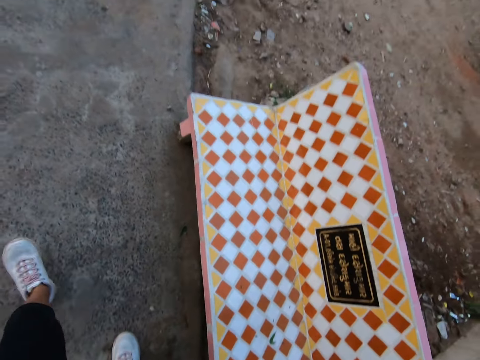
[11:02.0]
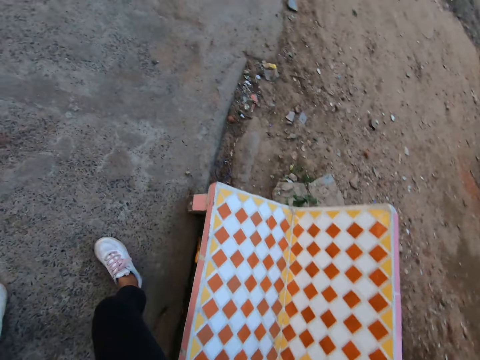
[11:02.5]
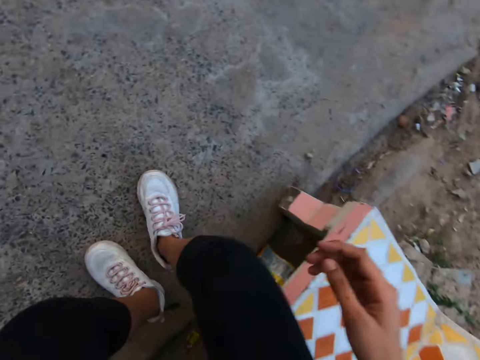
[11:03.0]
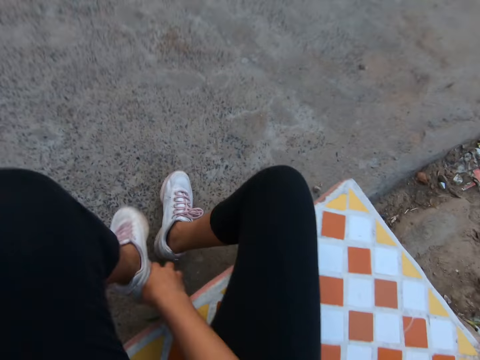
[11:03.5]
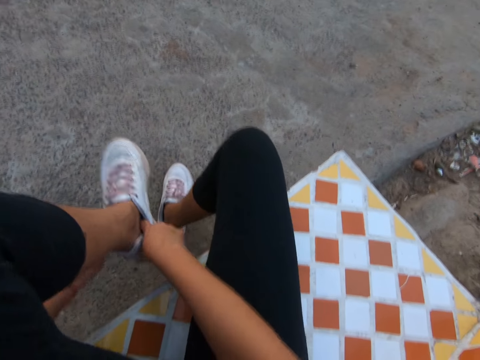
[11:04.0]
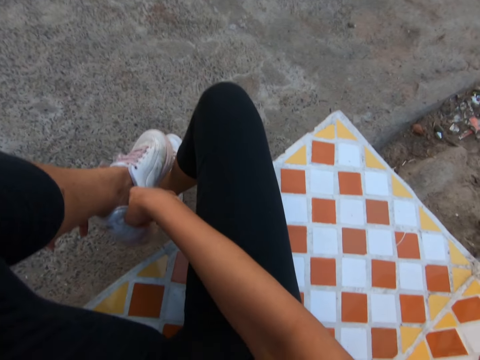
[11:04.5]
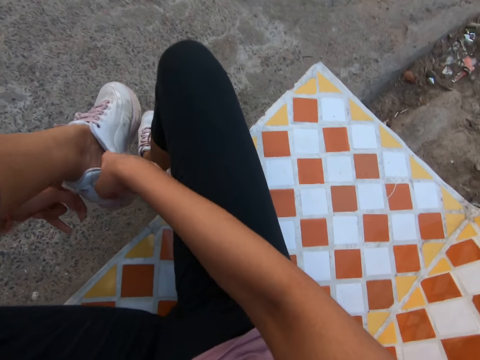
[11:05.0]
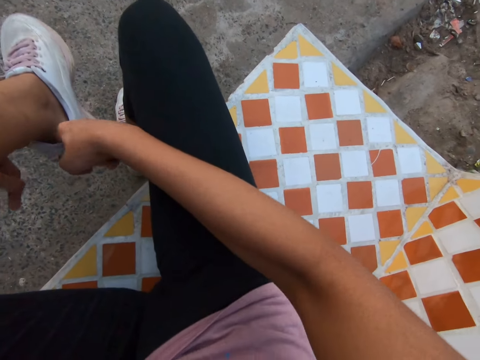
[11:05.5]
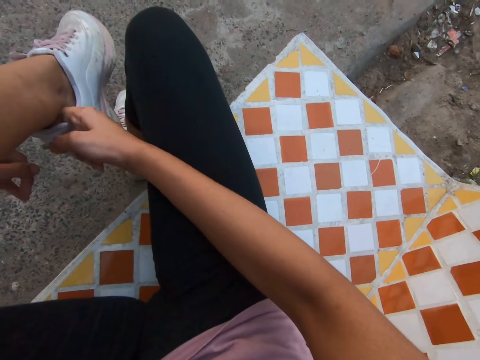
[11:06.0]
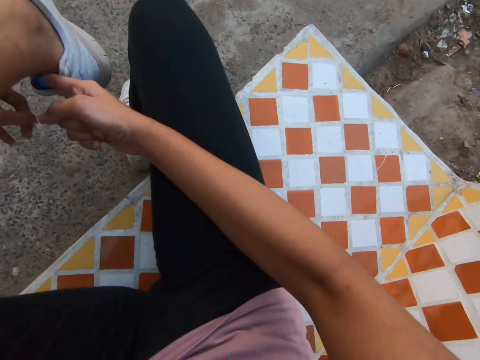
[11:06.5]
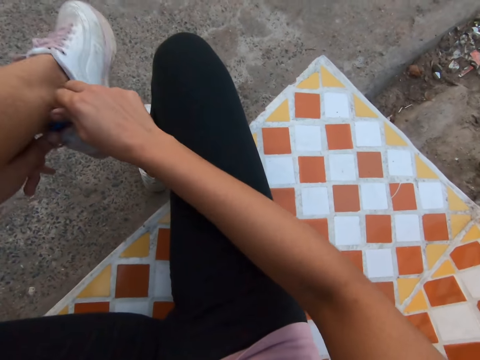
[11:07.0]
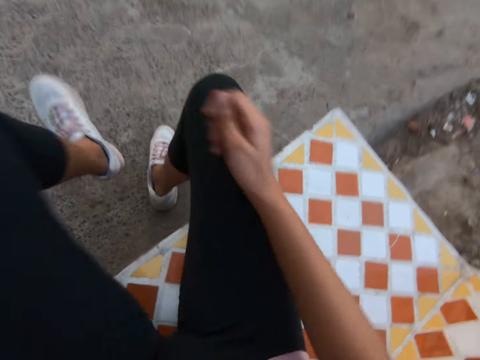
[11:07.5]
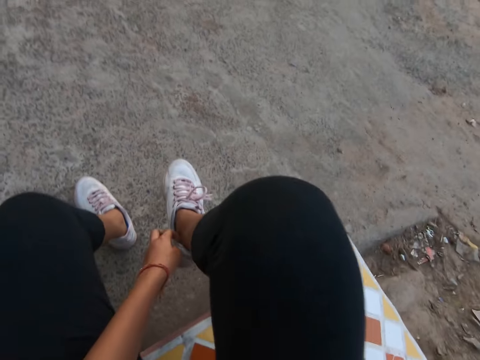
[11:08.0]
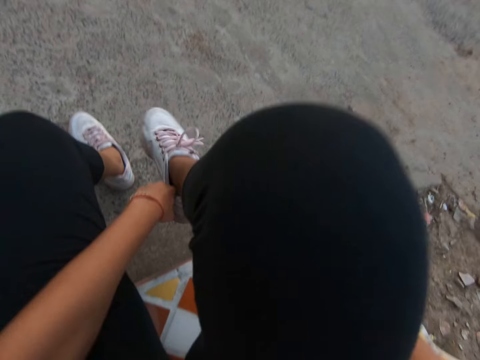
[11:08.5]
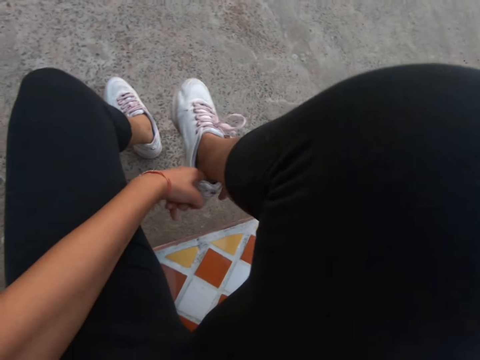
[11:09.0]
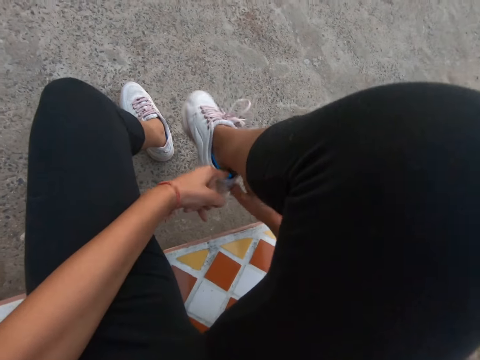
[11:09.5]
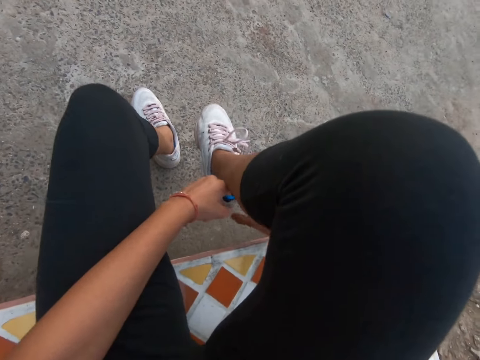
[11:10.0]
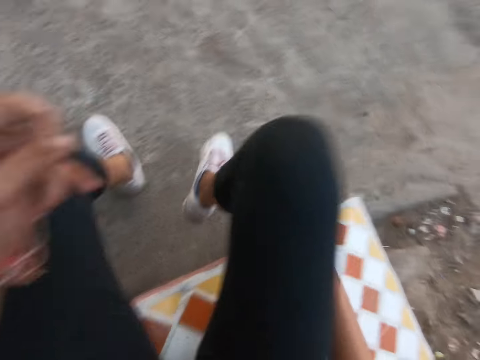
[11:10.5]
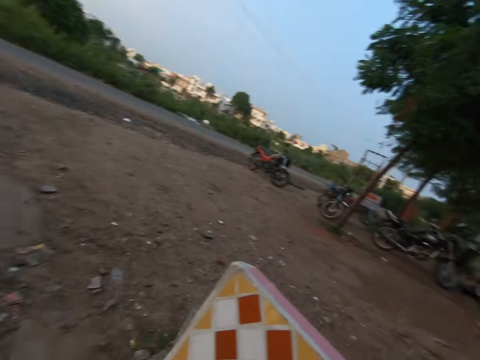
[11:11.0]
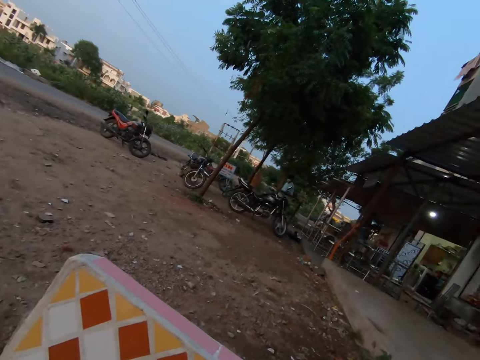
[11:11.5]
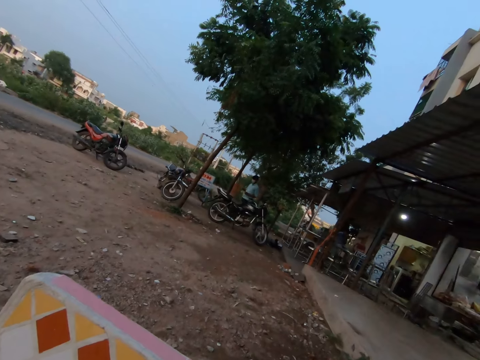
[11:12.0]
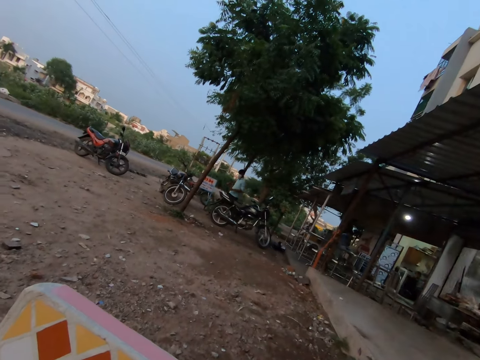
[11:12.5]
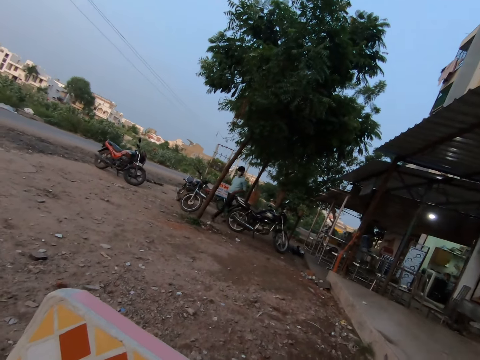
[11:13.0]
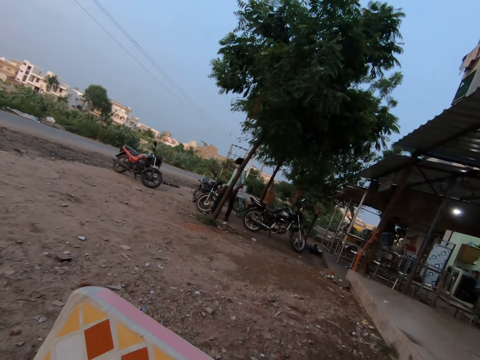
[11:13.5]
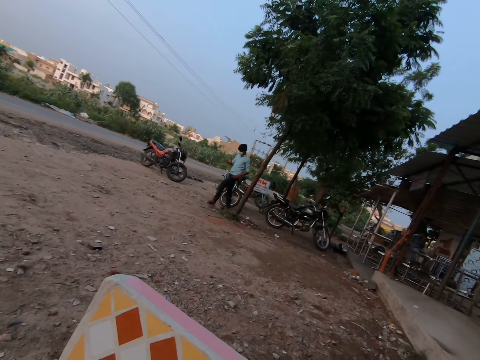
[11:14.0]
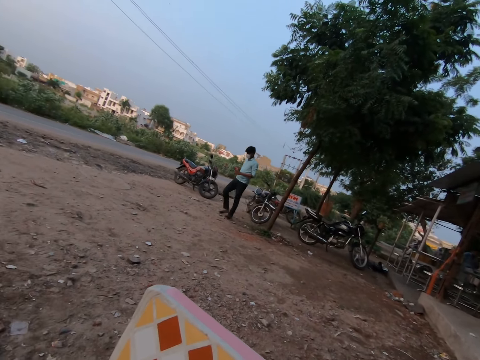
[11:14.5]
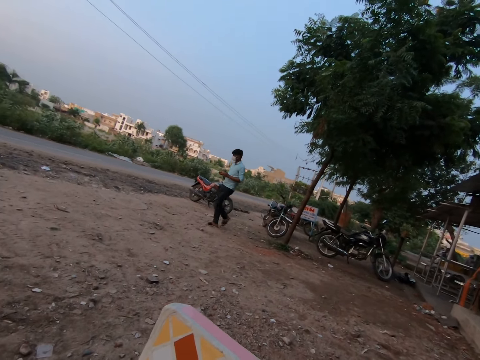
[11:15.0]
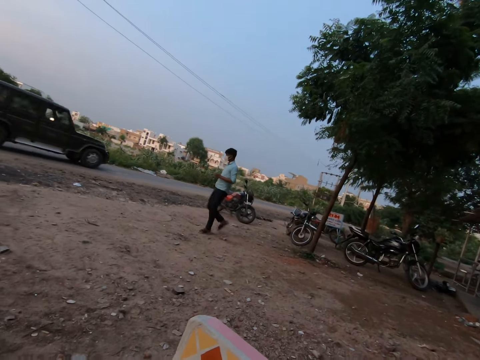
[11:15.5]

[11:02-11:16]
The camera wearer sits on the bench. She pulls the socks in her shoes. She drops down her leg. She lifts the other leg. She pulls the socks in her leg. She drops down her leg. She turns around. She looks around.

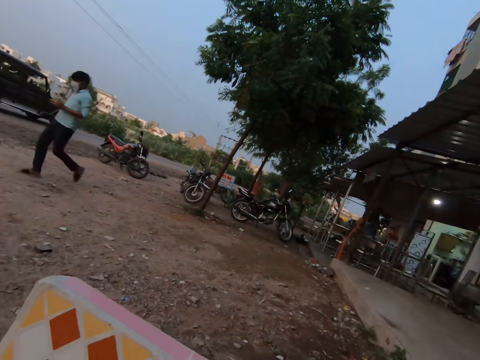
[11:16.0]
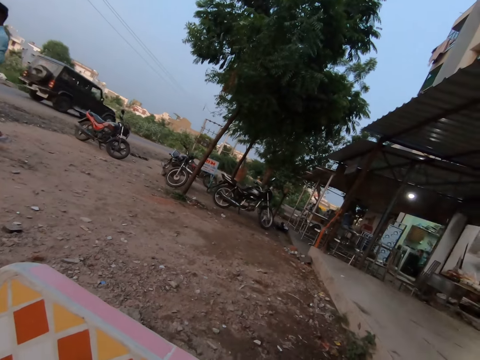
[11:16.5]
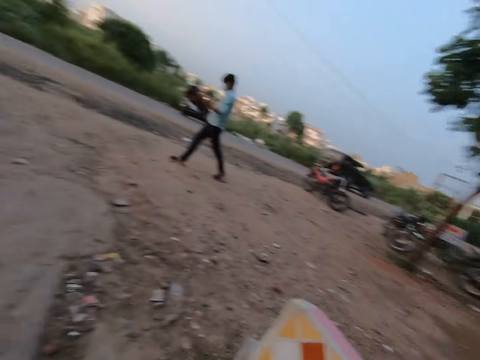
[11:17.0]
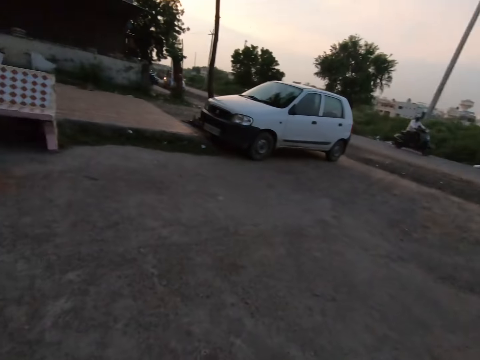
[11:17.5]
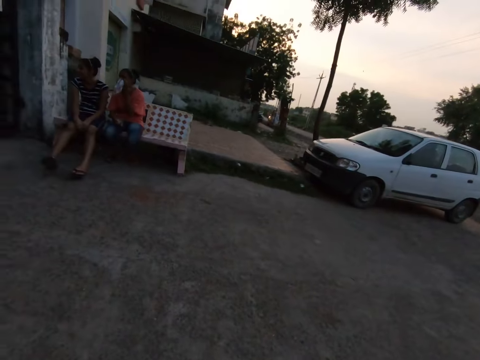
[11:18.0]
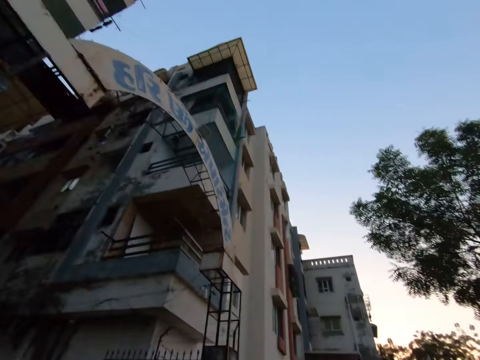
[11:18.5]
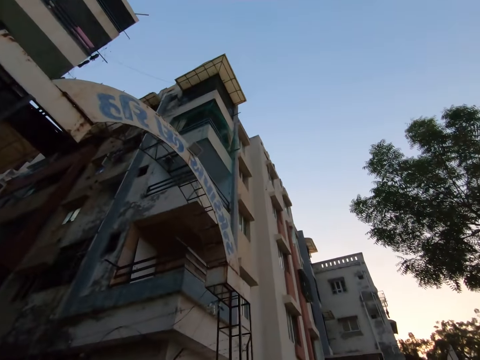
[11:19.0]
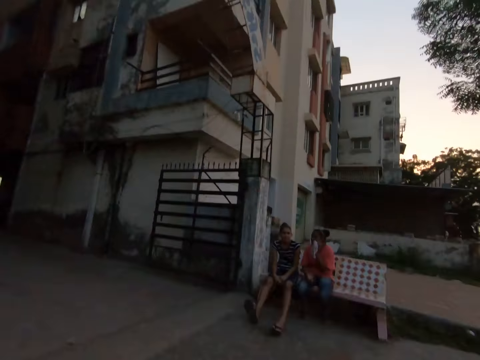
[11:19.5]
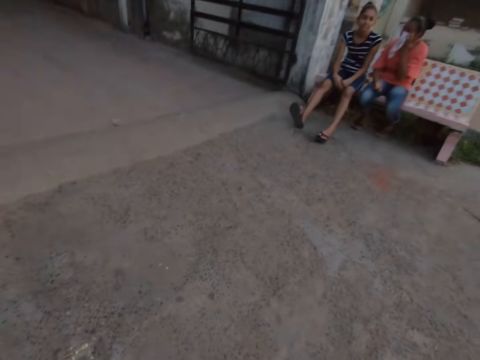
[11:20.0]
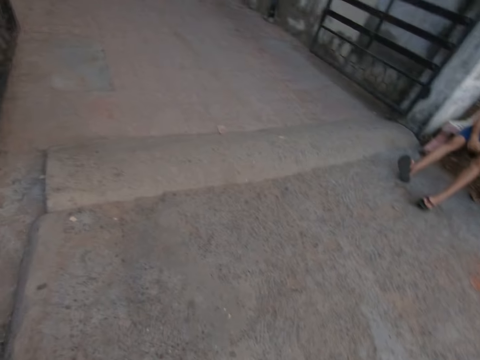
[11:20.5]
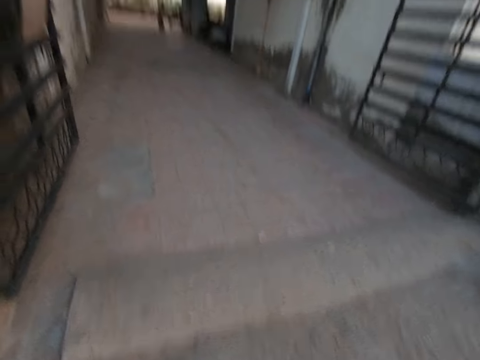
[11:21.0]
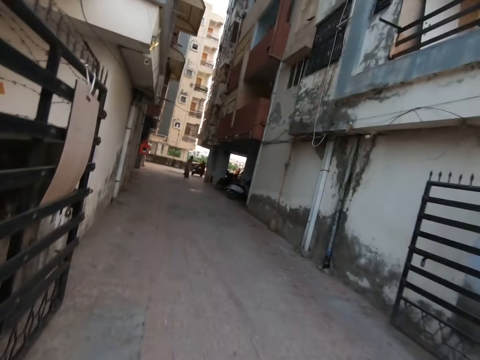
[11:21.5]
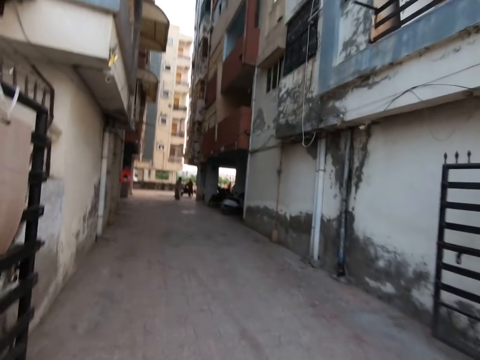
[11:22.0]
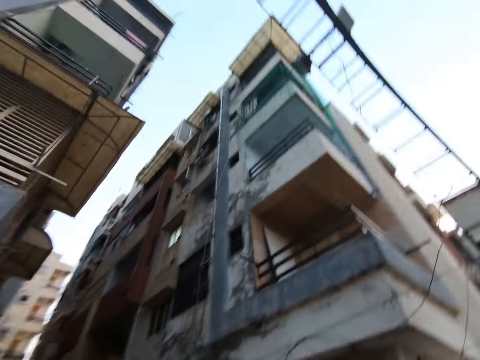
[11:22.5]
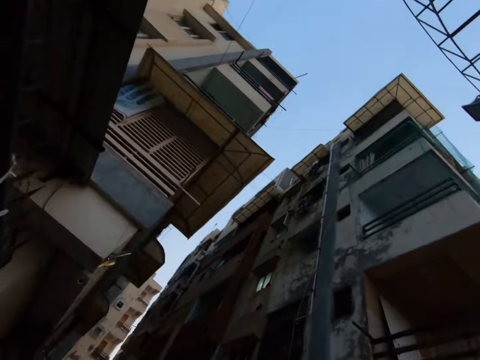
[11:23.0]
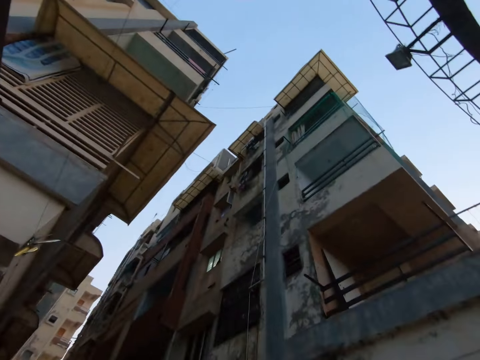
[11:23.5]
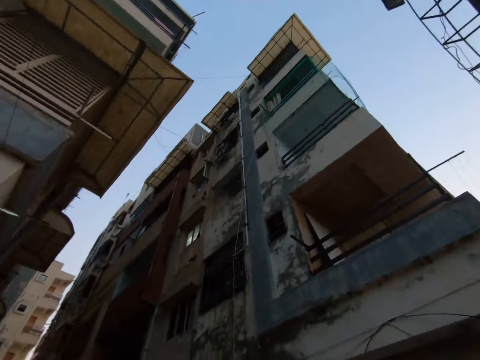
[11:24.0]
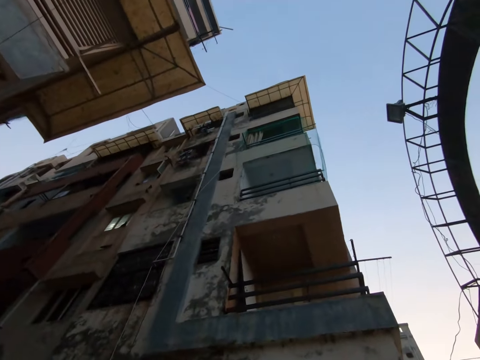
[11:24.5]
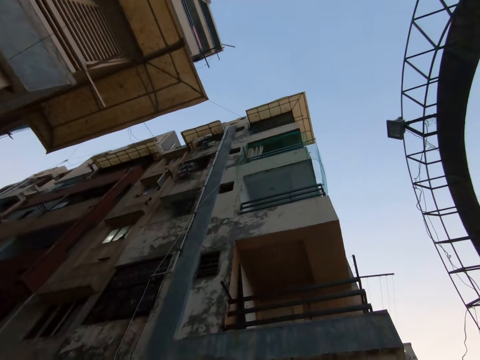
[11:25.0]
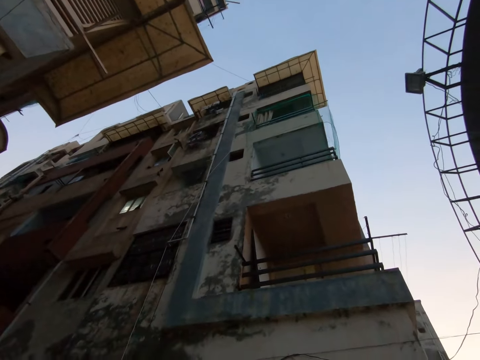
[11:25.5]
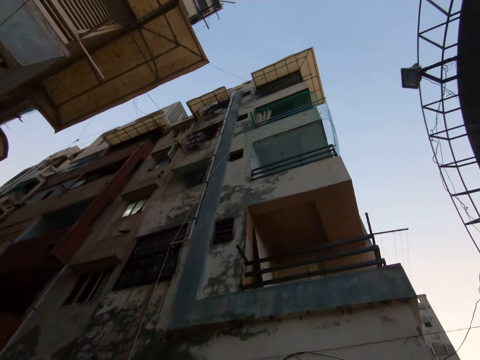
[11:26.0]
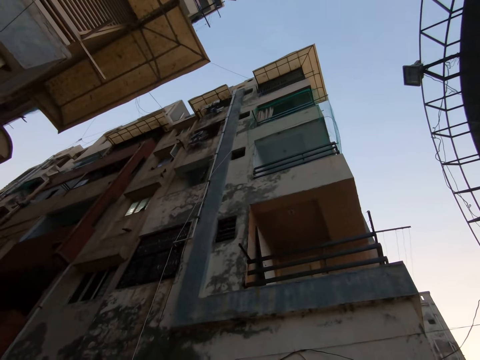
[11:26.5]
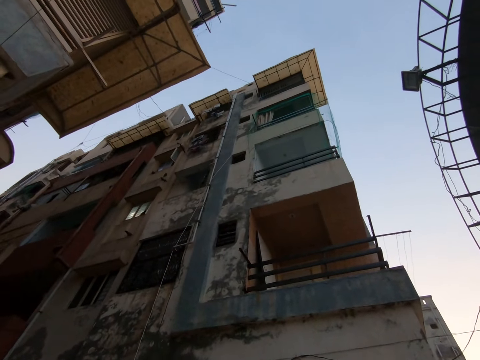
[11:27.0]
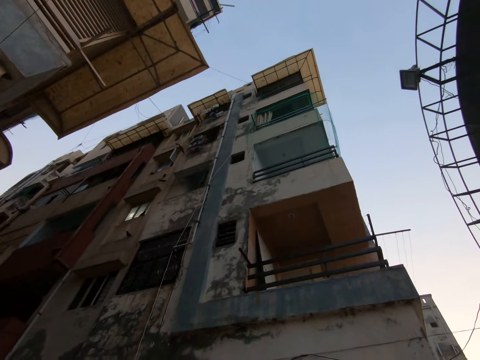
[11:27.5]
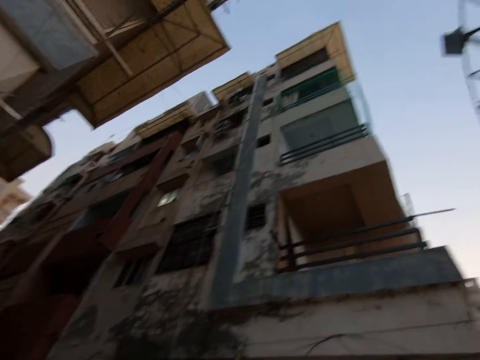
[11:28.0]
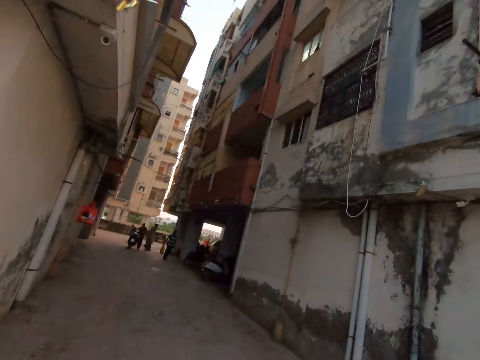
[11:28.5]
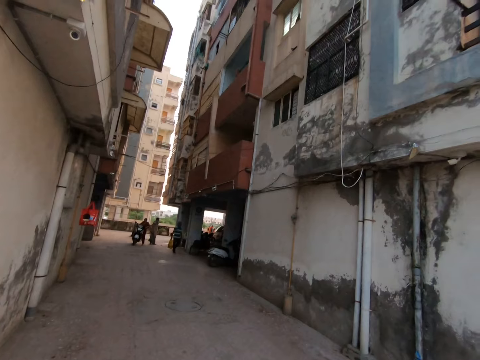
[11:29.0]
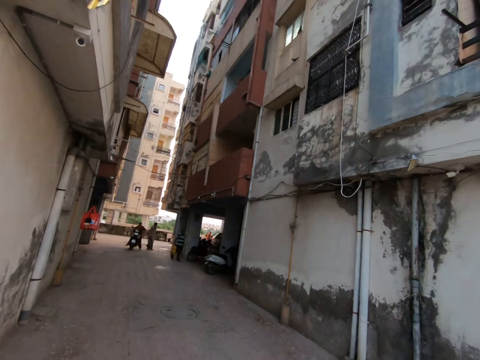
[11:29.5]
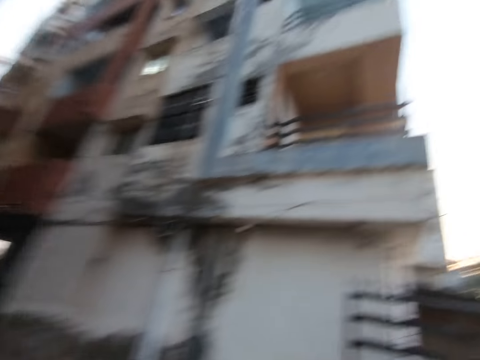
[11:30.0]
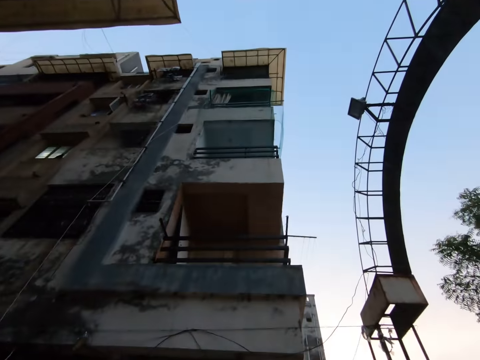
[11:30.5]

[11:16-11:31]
The camera wearer turns around. They walk around. They speak. They look up the building. They look around. They look to the other side.
